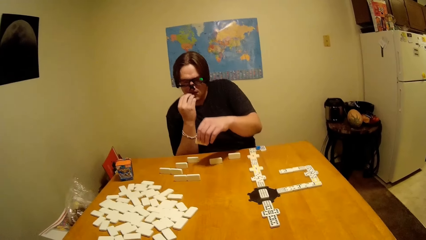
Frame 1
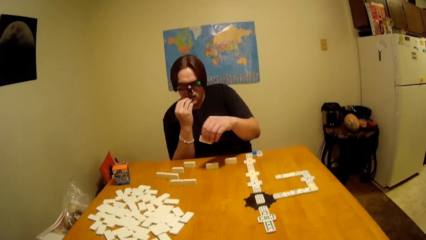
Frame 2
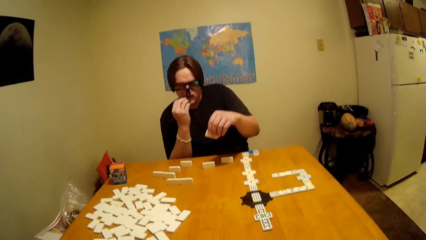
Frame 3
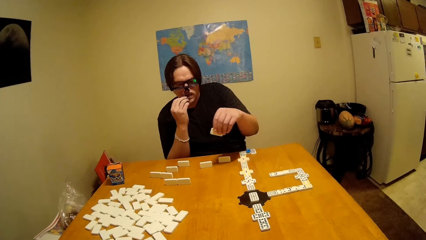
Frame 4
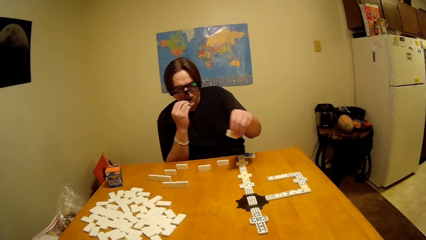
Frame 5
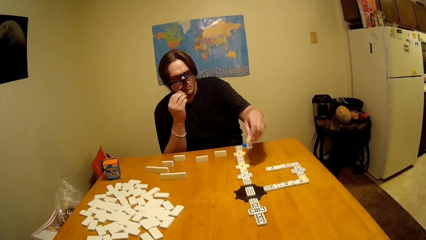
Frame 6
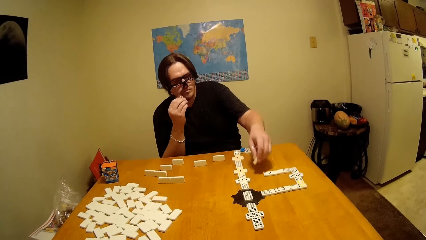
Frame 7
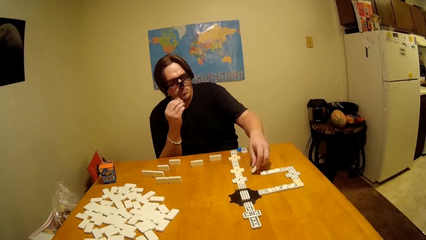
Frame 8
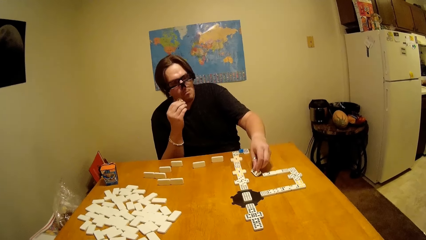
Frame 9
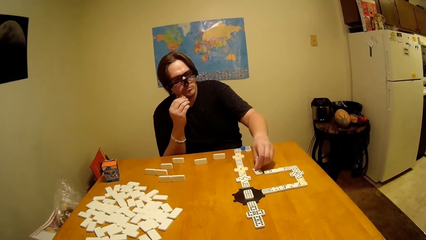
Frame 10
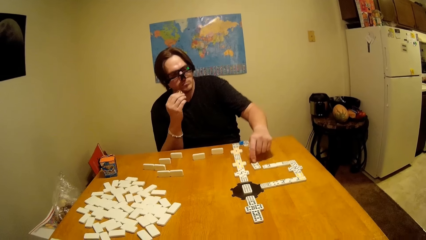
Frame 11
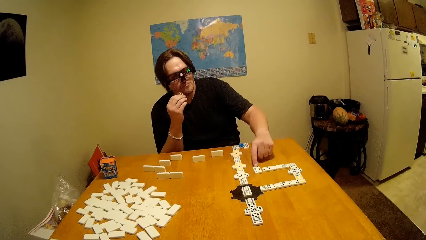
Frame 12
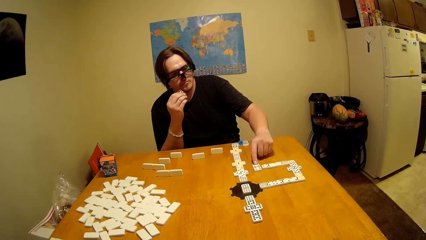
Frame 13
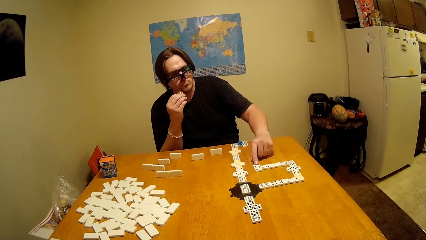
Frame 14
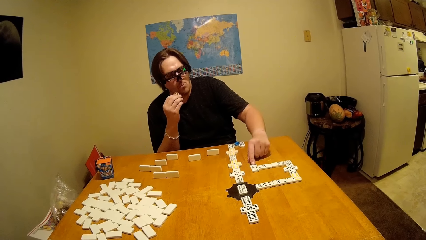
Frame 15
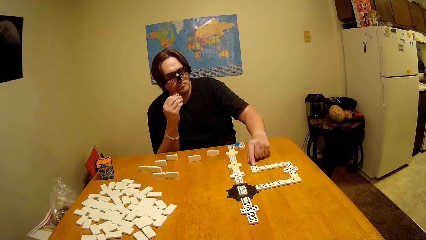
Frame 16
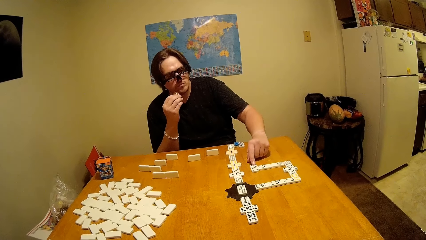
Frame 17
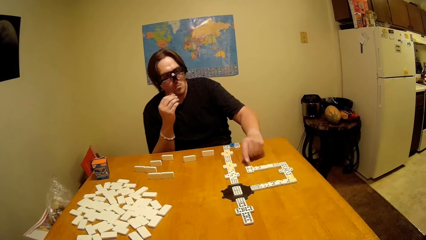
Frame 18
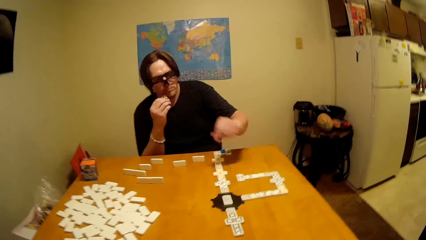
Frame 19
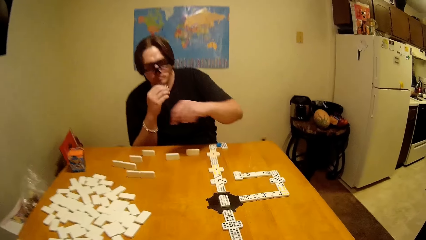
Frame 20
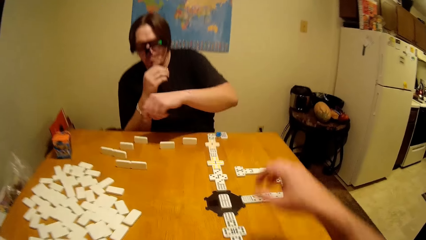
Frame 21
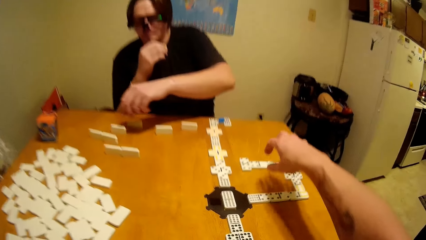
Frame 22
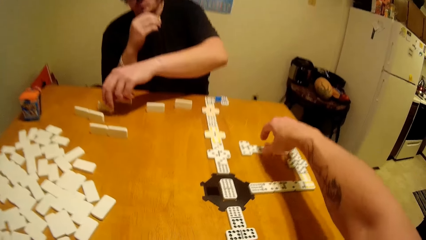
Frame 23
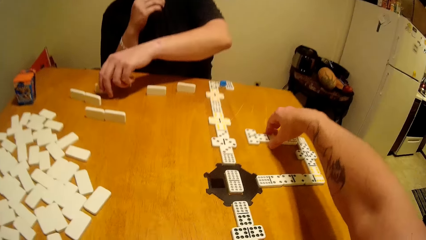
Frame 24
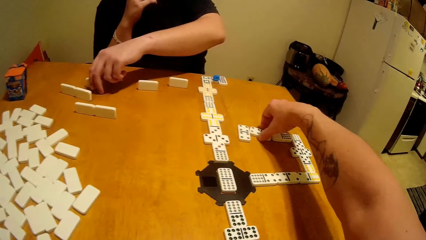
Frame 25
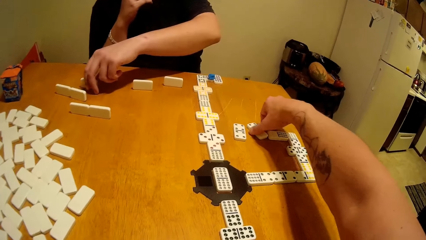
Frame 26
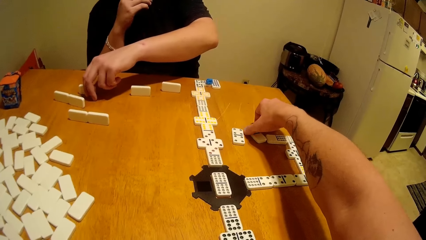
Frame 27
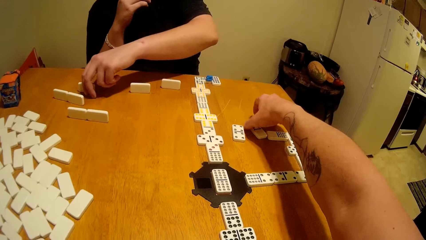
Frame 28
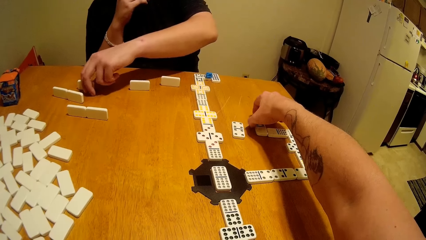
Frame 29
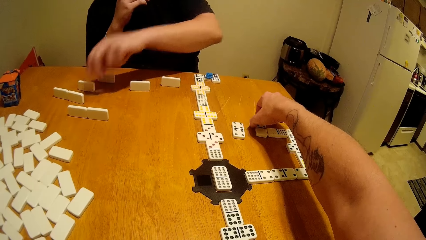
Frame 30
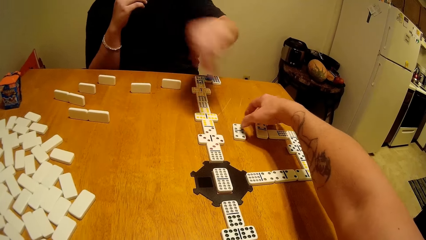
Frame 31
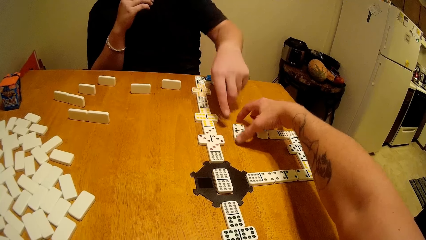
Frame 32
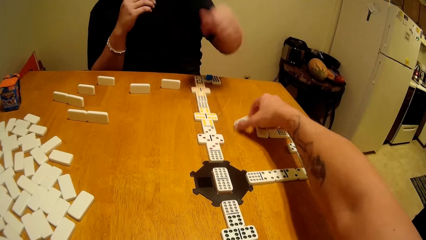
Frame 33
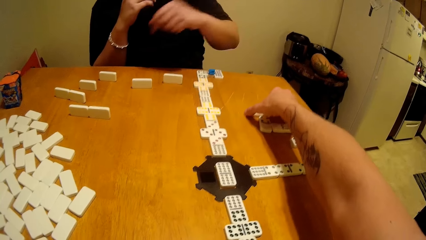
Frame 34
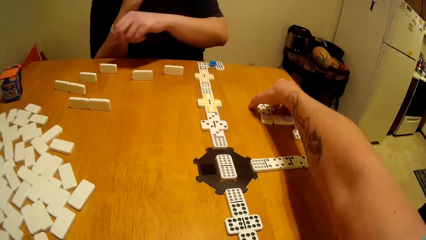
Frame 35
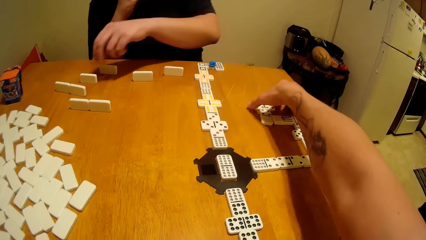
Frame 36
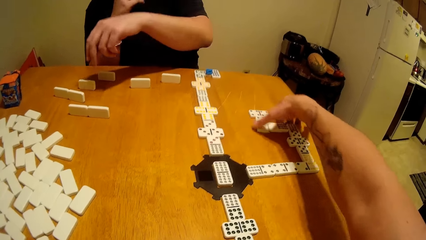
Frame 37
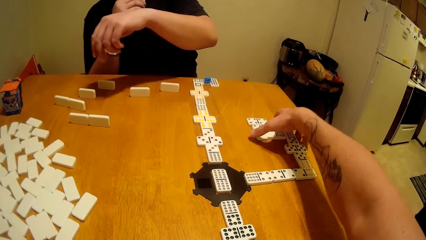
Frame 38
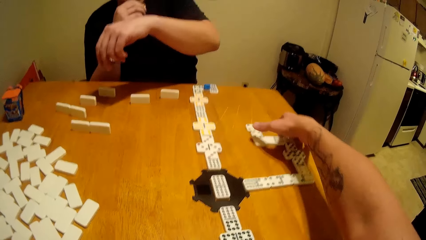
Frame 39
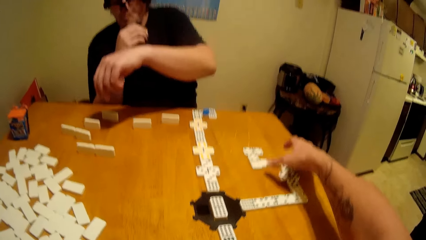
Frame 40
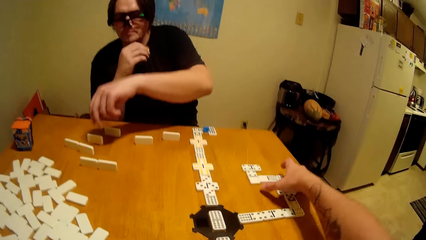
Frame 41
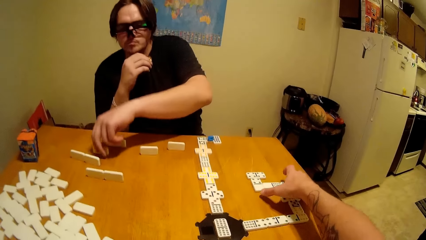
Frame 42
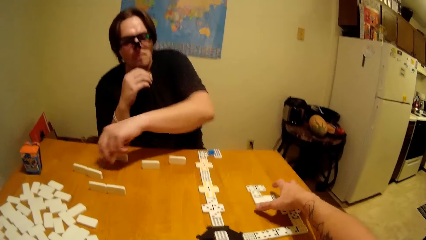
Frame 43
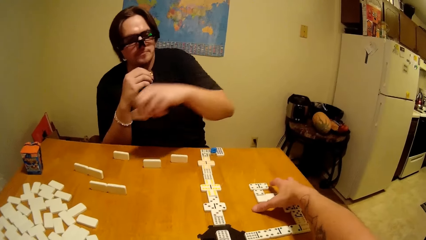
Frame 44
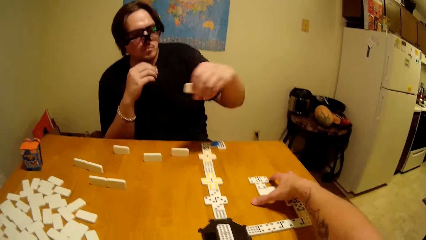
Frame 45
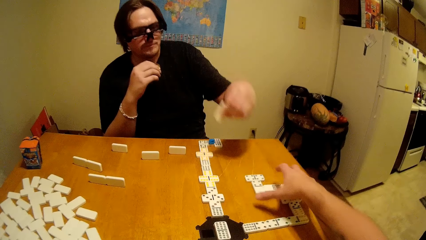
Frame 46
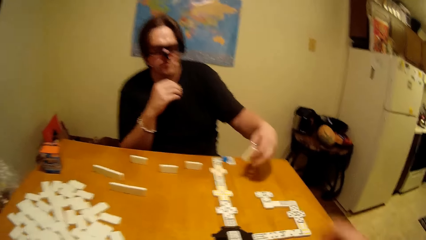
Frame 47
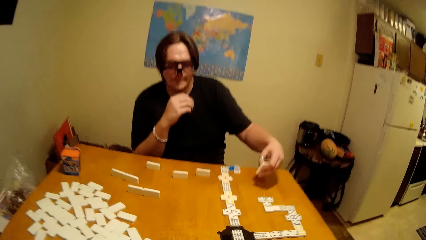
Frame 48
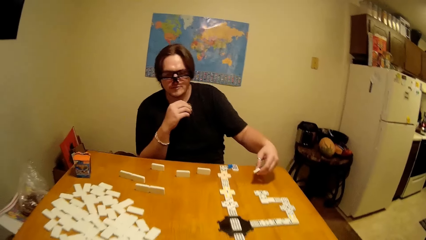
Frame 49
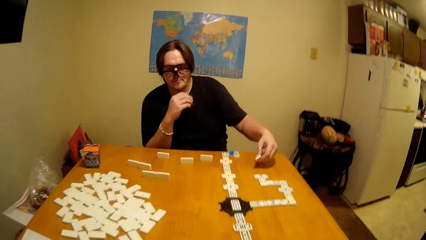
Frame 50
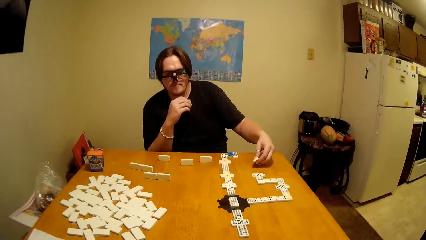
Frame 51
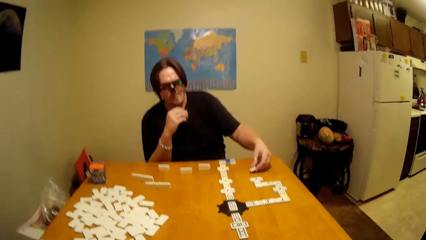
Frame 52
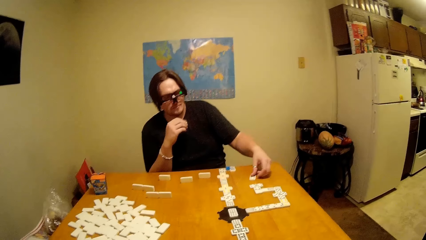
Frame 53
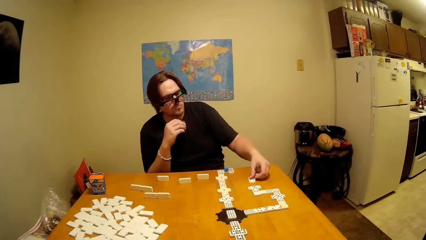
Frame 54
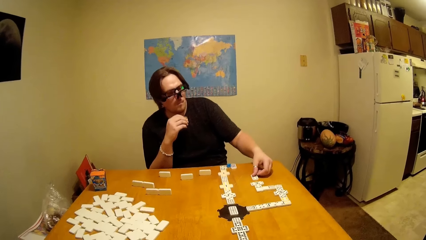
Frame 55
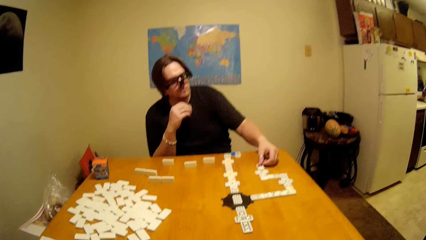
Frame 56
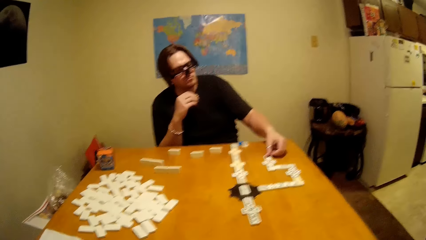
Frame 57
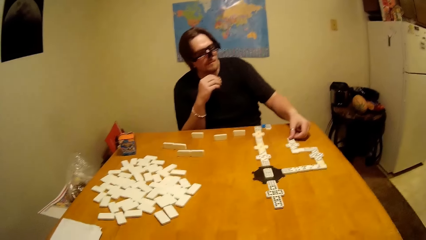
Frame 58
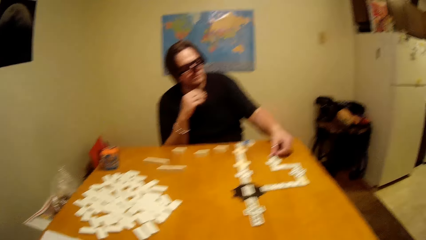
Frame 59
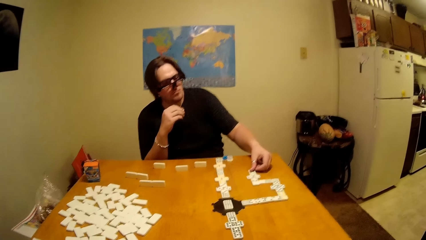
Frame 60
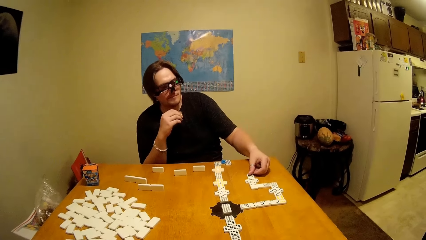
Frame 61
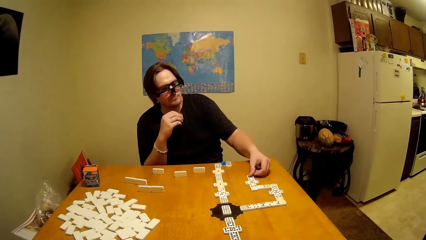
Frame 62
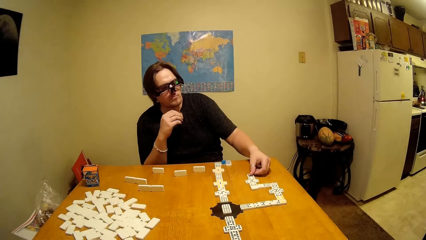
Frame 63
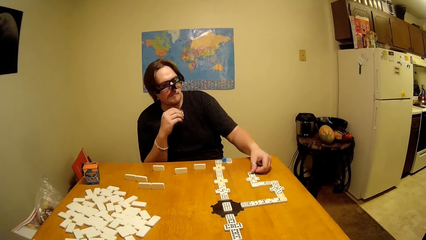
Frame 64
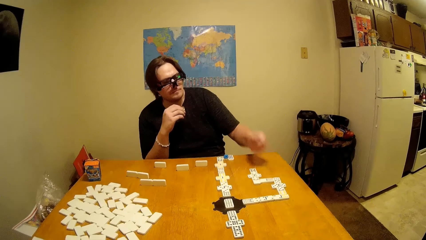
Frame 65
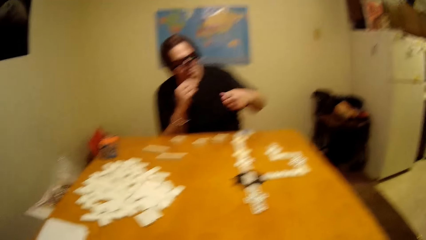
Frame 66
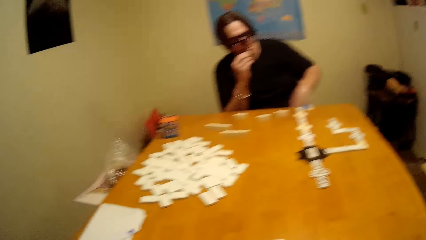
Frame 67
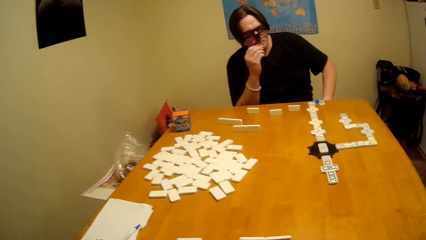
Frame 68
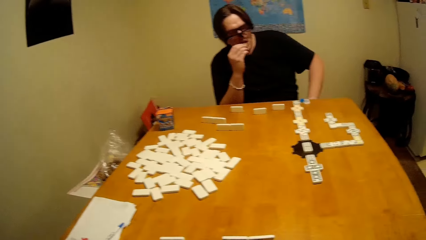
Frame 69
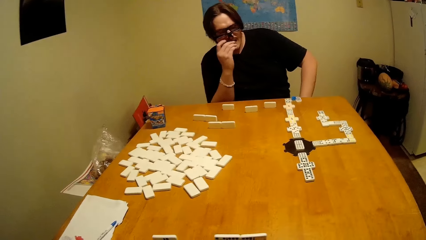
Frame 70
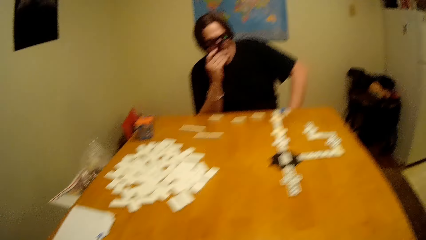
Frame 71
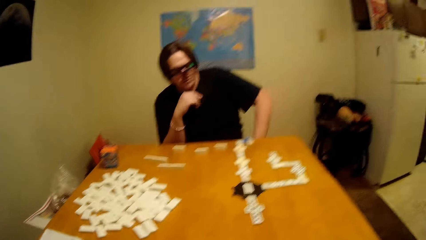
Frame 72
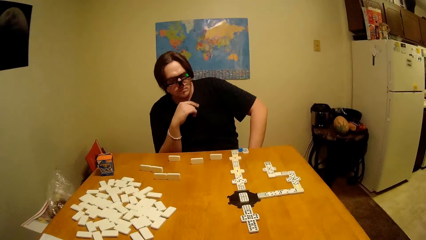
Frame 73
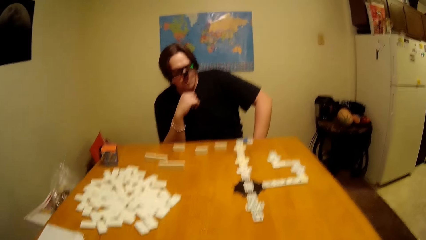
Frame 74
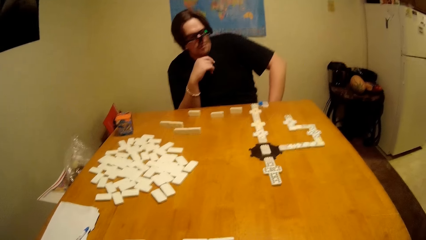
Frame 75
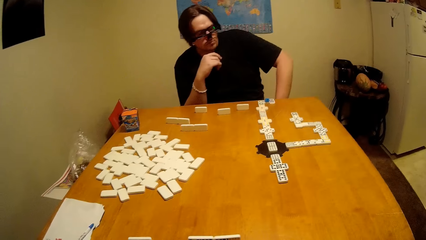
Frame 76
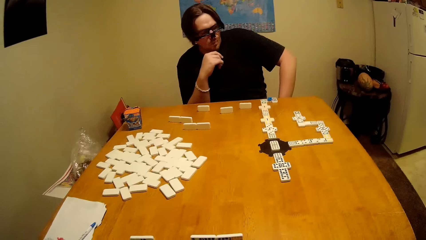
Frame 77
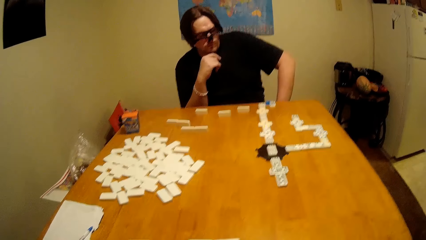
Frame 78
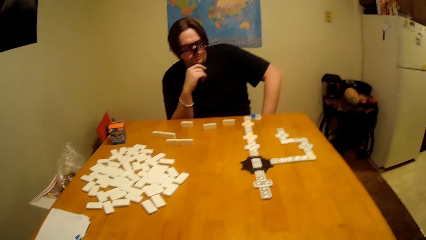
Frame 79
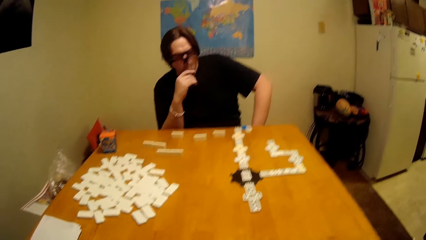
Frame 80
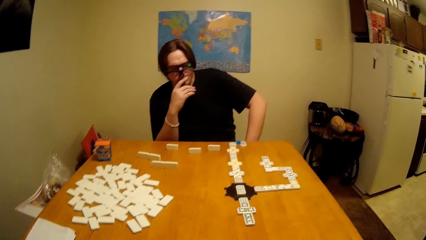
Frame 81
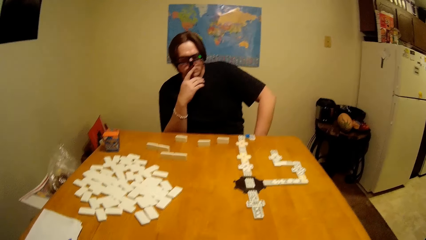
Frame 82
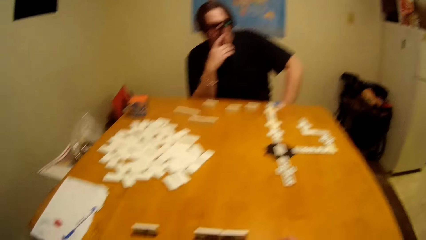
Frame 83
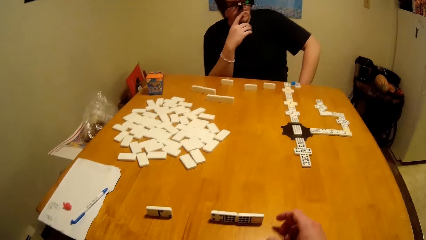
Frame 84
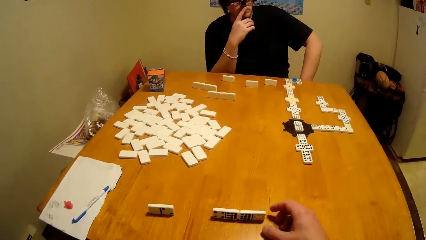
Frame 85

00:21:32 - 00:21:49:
A man takes the dominoes piece and puts the dominoes piece down. The camera wearer plays the dice and arranges the dominoes piece. The man takes the dominoes piece, plays the dice, and puts the dominoes piece down.
